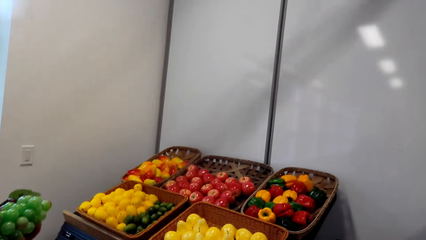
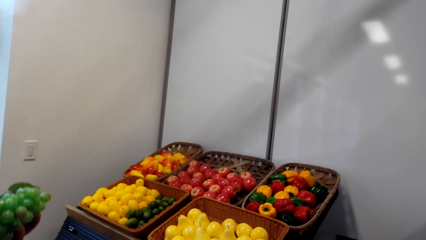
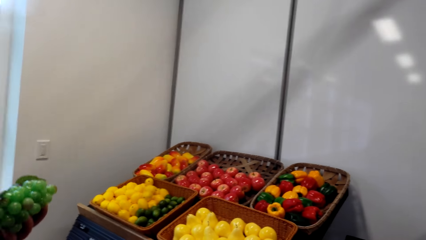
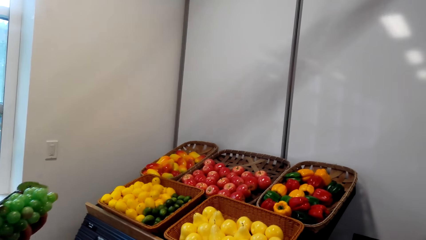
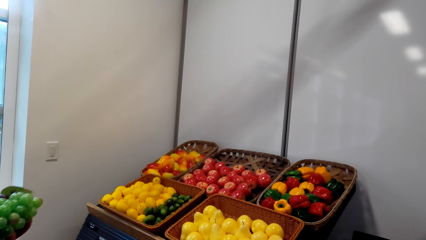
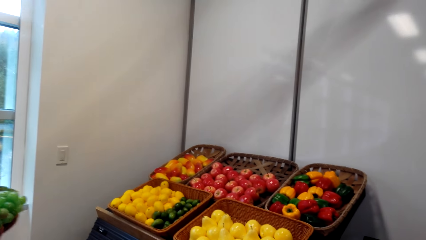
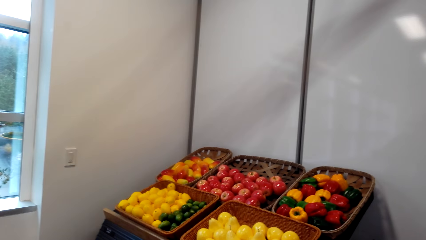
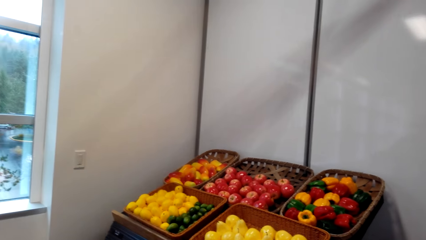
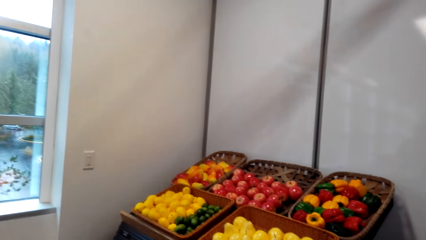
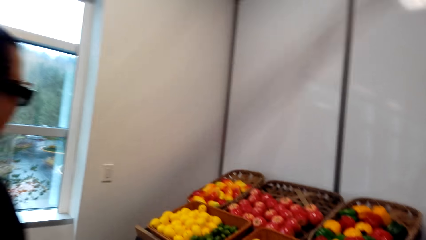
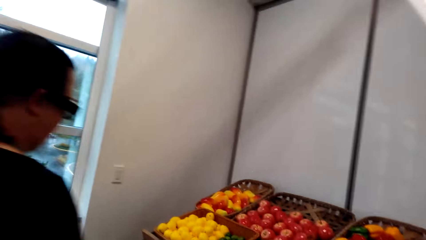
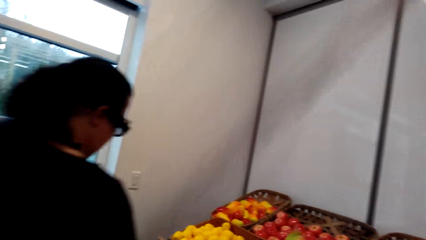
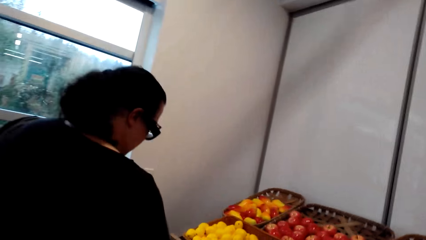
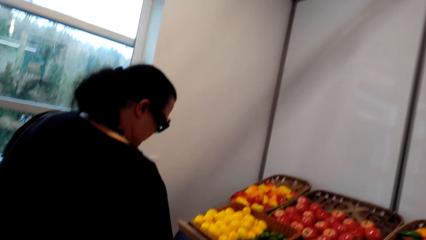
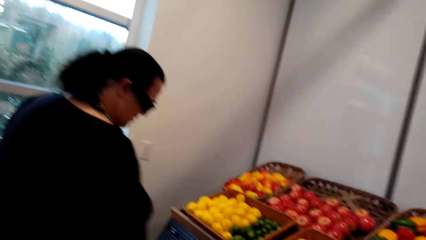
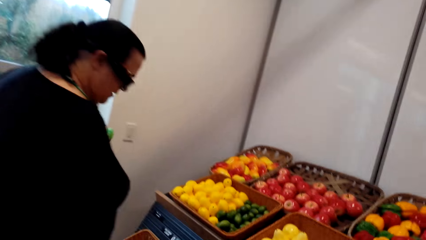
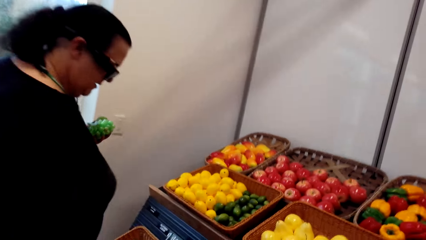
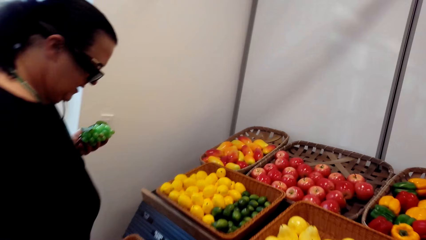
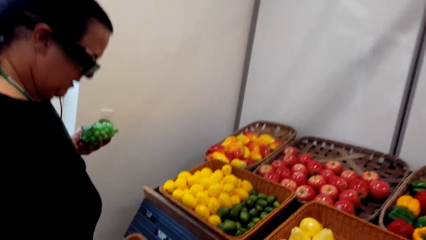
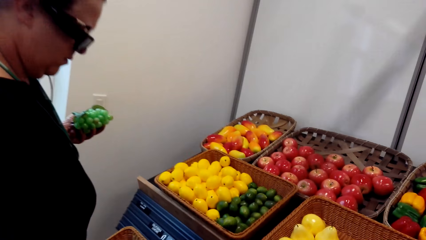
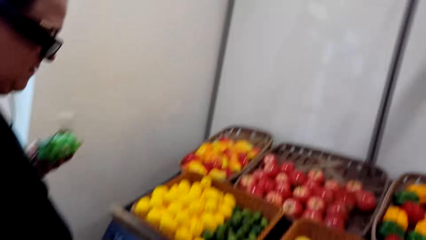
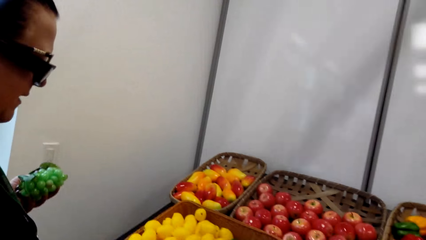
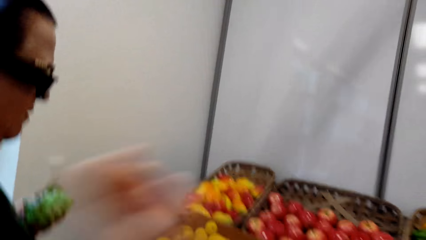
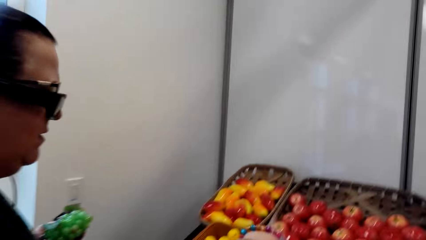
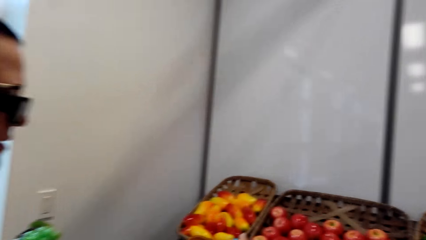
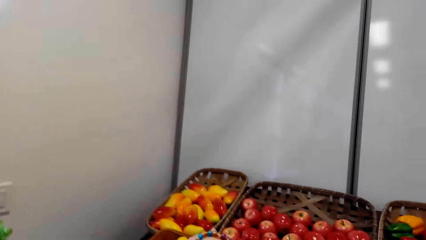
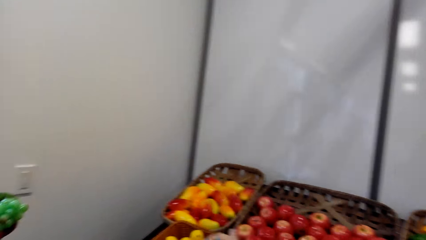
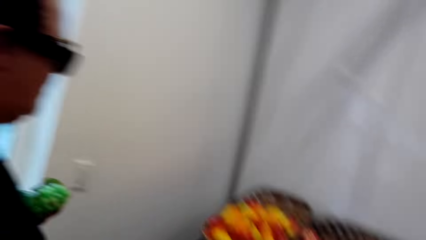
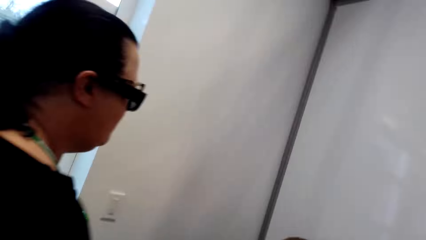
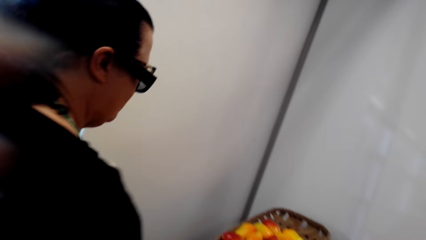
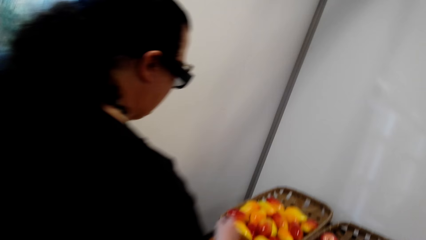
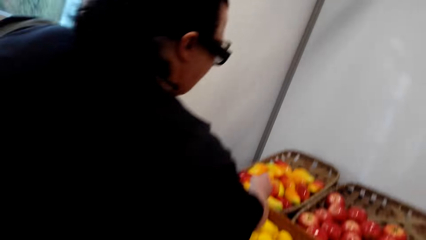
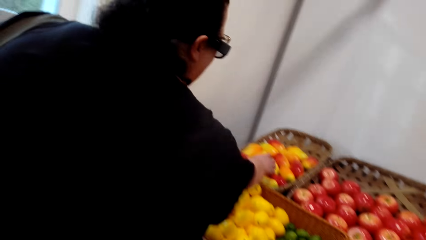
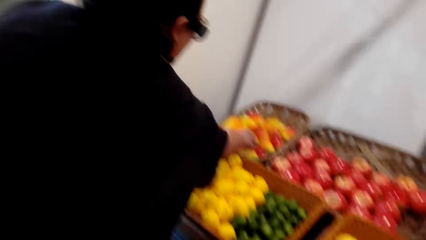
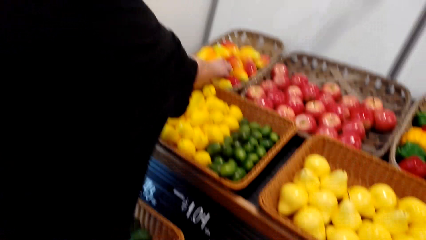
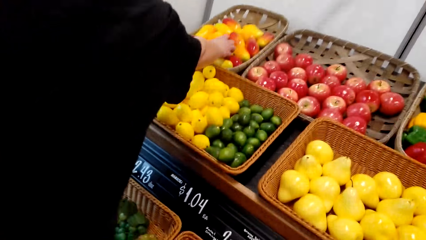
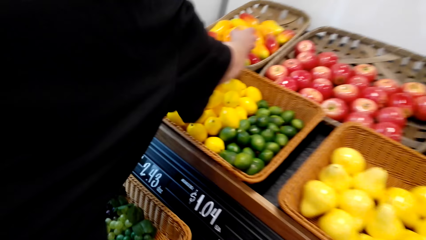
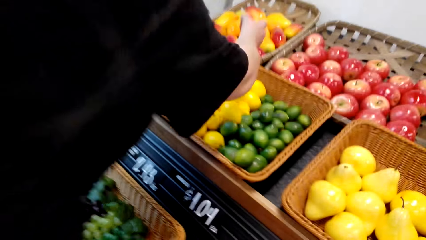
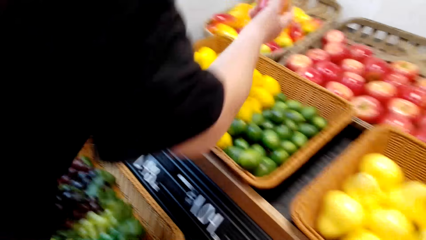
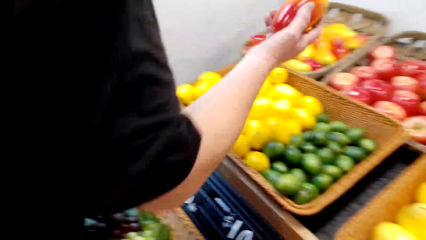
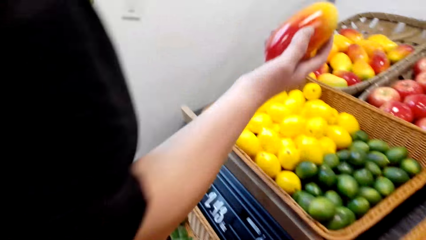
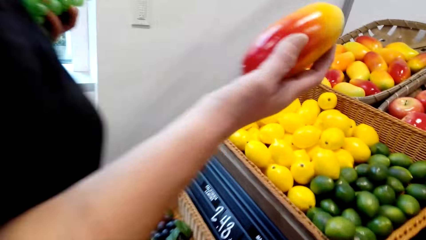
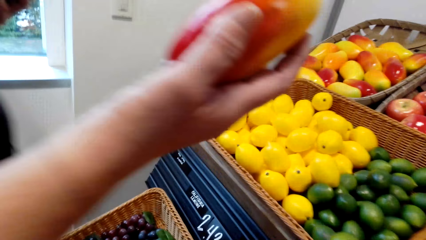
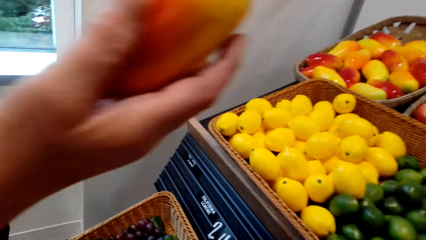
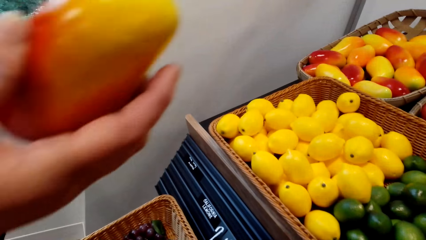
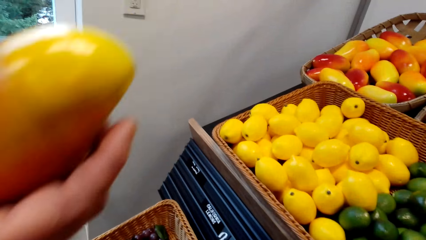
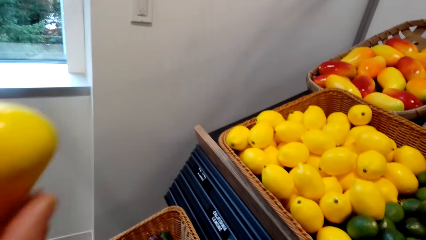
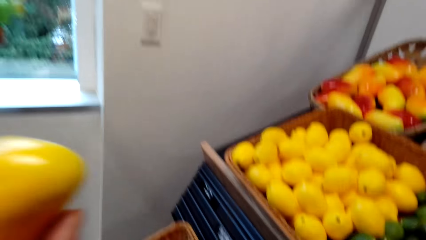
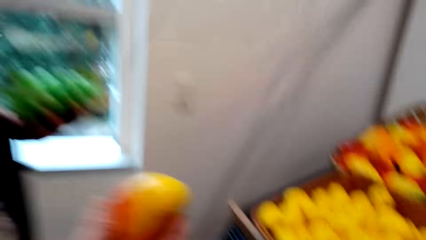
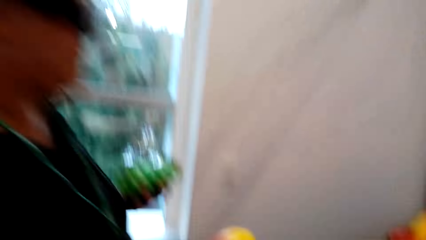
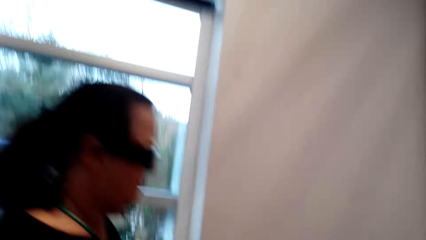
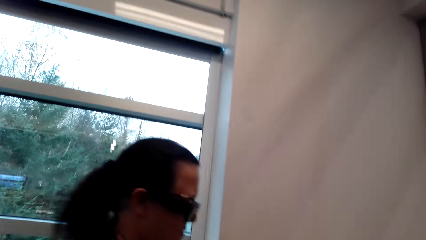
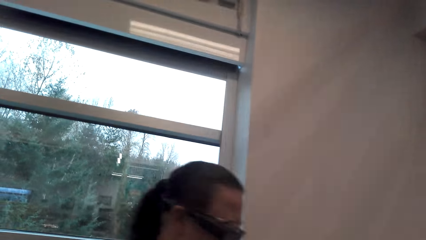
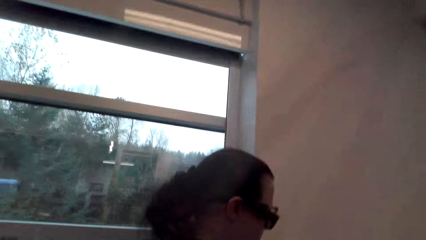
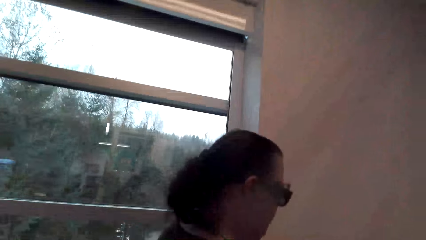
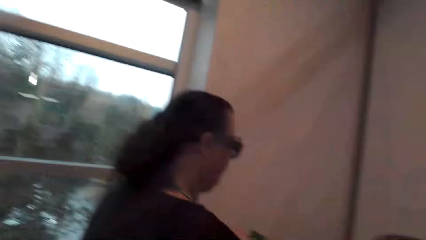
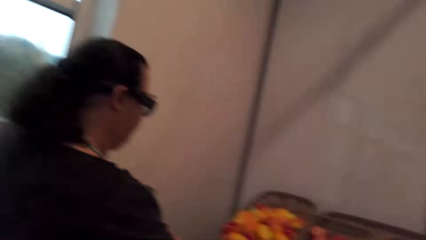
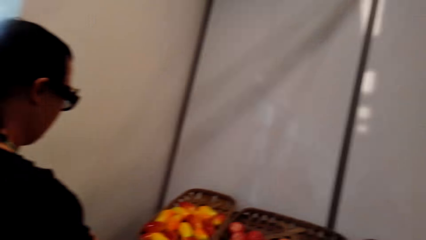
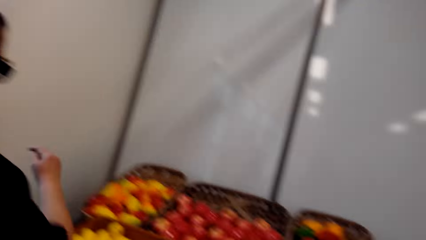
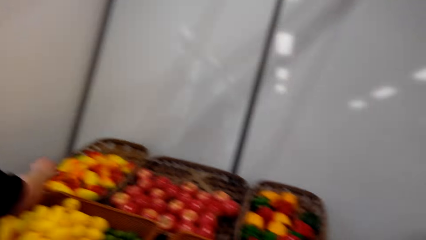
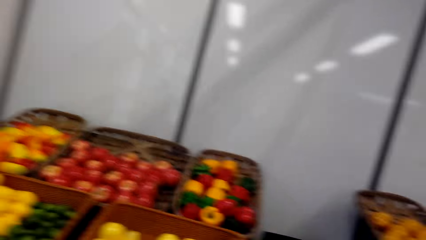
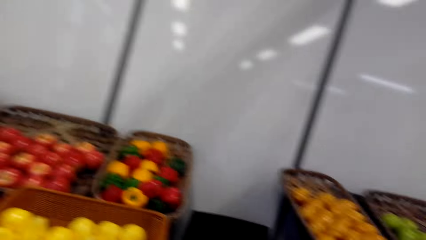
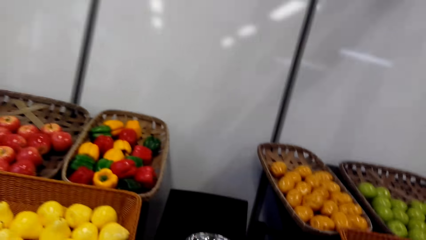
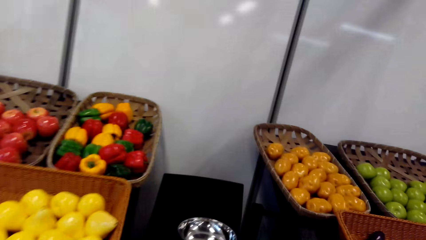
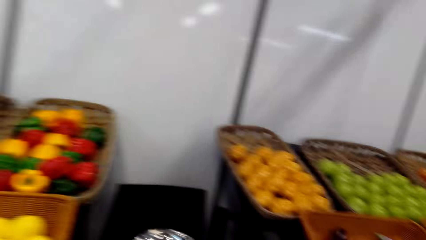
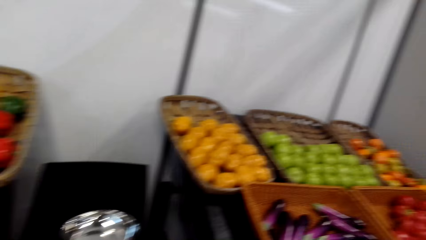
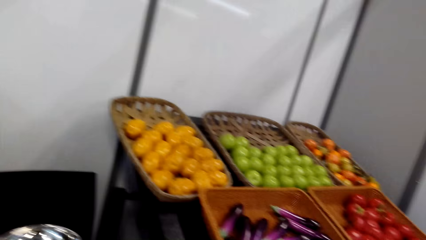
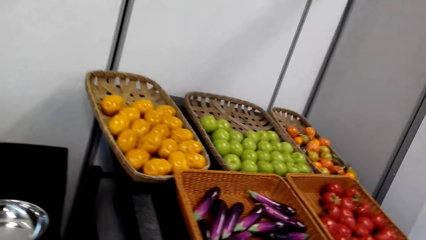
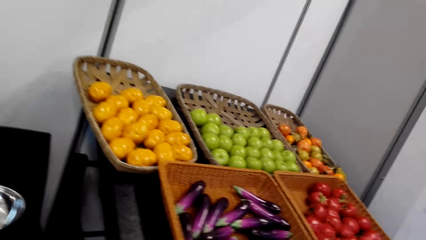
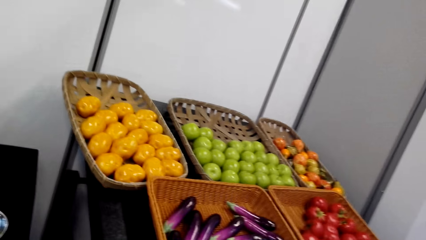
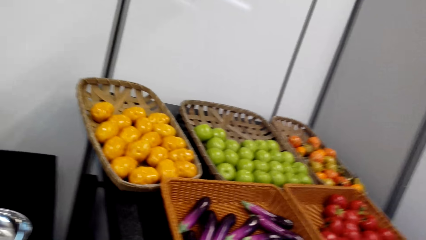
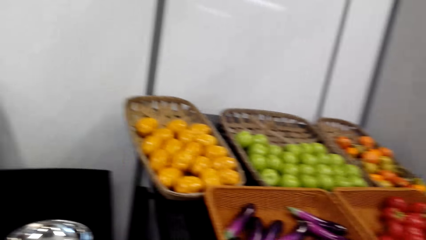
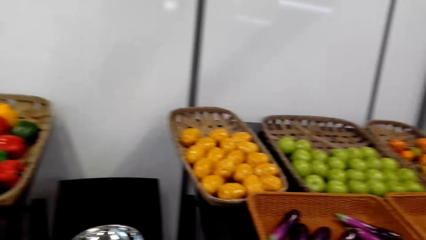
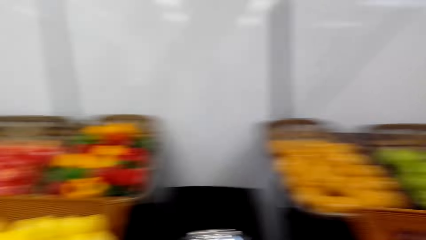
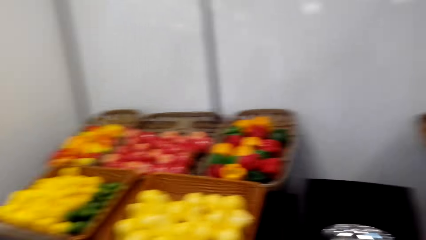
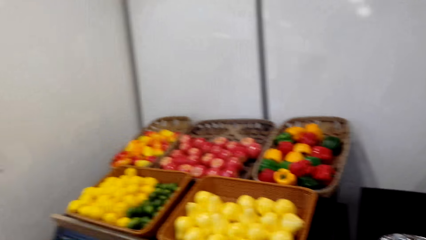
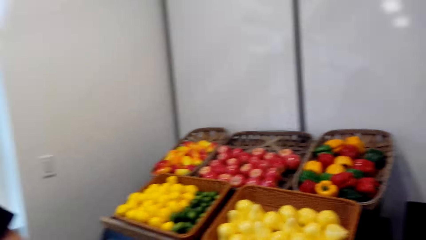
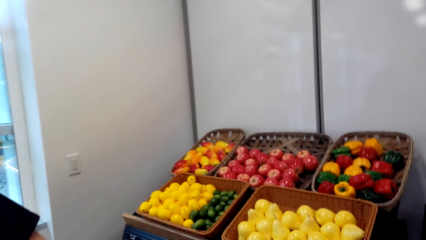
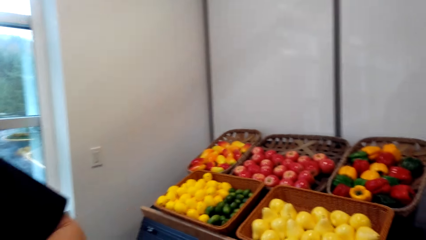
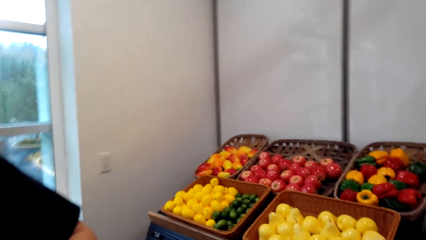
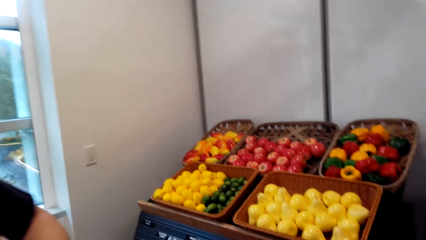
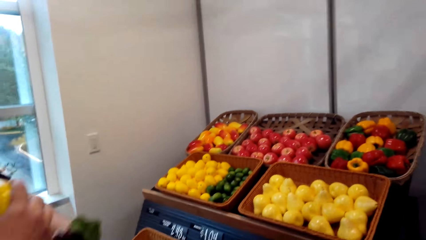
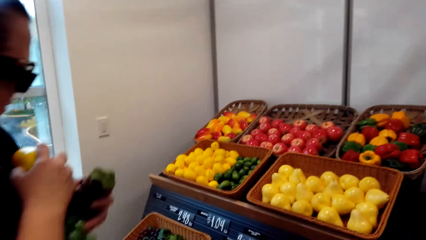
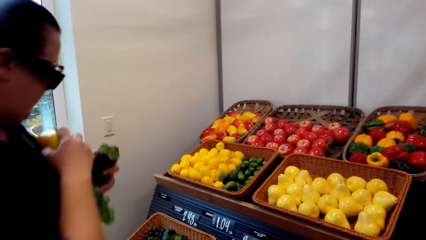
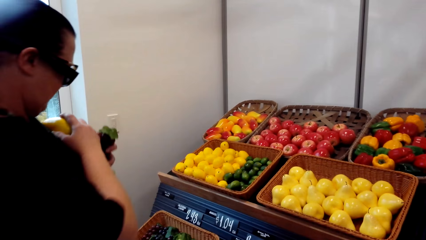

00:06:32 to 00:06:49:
A woman holds grapes. The woman converses with the camera wearer. The woman picks a mango from the basket. The woman holds the mango and carries the mango. The woman converses with the camera wearer. The camera wearer converses with the woman.
